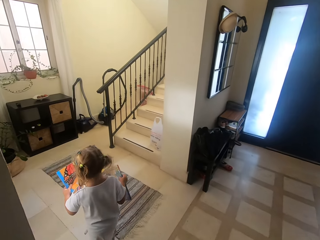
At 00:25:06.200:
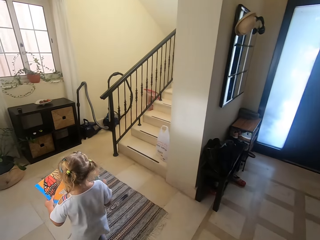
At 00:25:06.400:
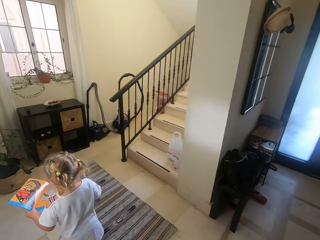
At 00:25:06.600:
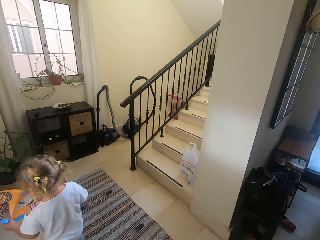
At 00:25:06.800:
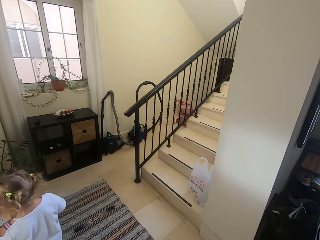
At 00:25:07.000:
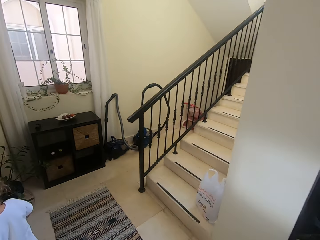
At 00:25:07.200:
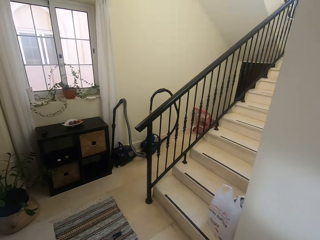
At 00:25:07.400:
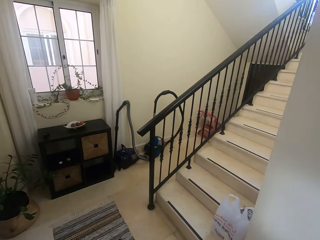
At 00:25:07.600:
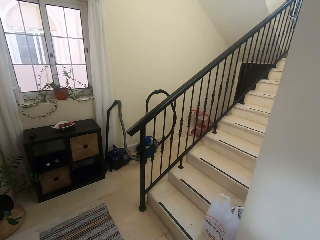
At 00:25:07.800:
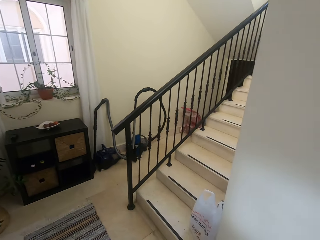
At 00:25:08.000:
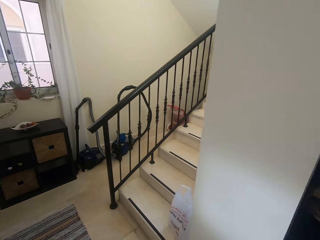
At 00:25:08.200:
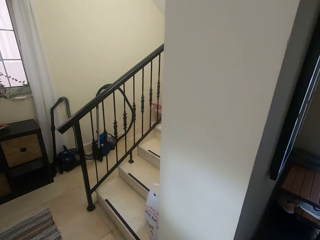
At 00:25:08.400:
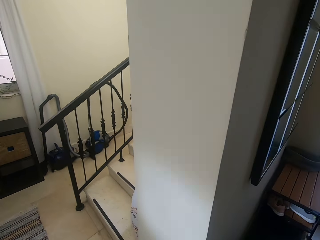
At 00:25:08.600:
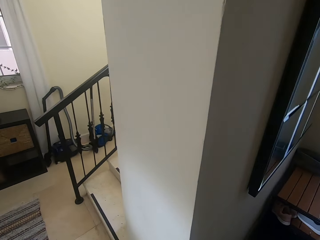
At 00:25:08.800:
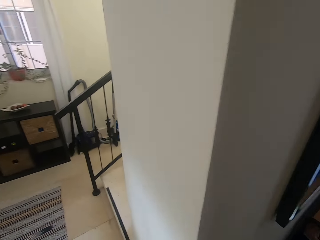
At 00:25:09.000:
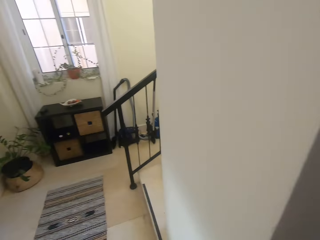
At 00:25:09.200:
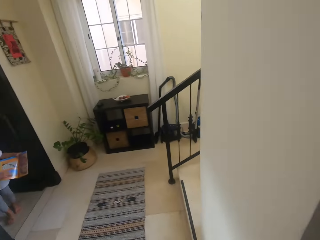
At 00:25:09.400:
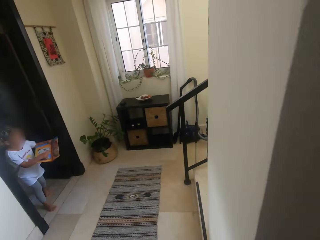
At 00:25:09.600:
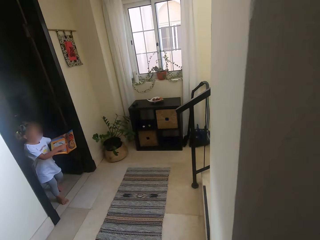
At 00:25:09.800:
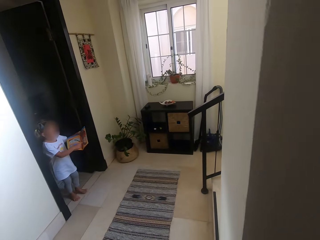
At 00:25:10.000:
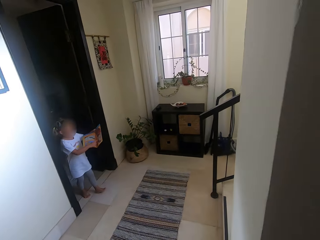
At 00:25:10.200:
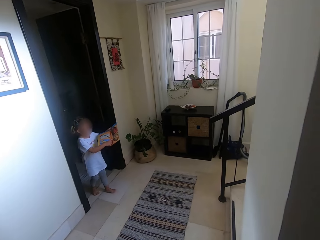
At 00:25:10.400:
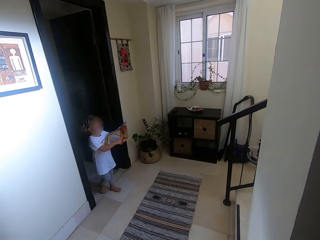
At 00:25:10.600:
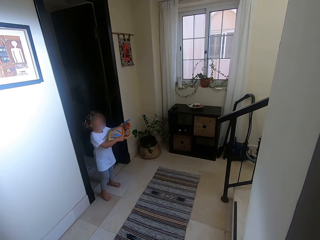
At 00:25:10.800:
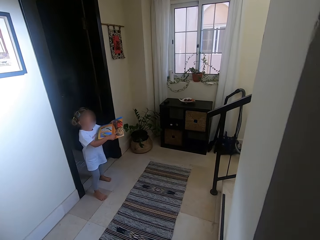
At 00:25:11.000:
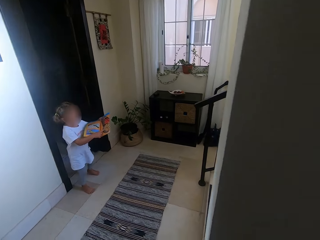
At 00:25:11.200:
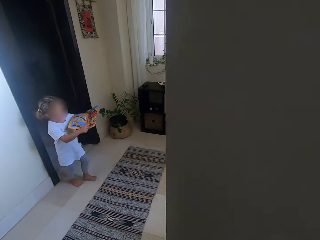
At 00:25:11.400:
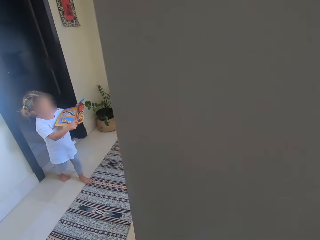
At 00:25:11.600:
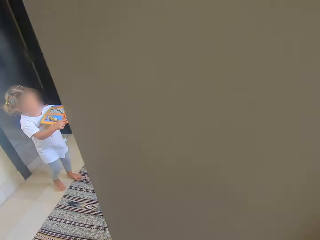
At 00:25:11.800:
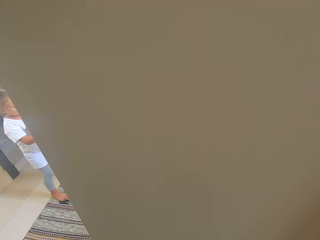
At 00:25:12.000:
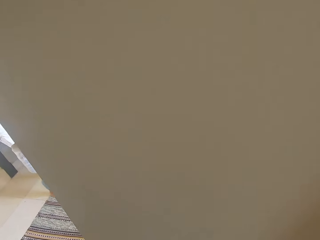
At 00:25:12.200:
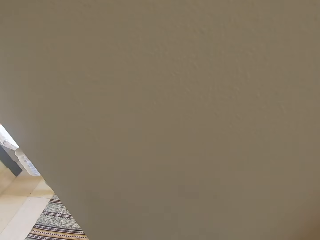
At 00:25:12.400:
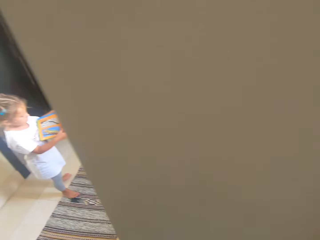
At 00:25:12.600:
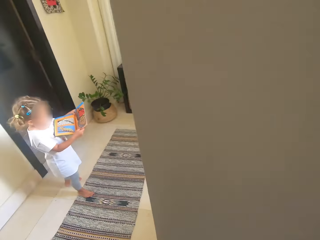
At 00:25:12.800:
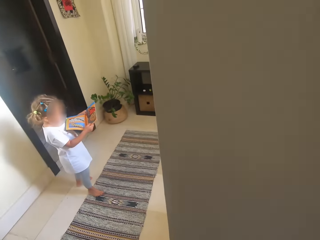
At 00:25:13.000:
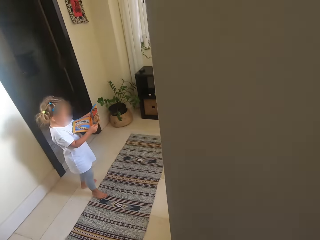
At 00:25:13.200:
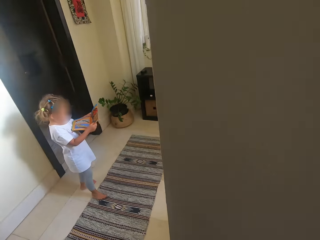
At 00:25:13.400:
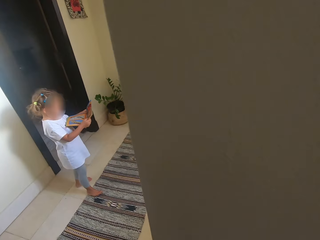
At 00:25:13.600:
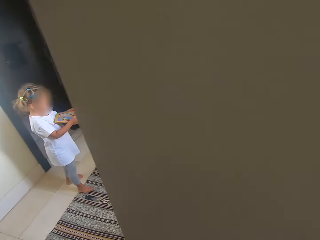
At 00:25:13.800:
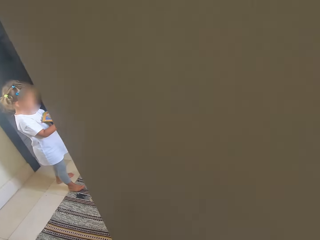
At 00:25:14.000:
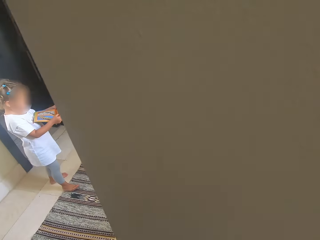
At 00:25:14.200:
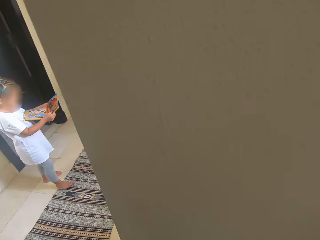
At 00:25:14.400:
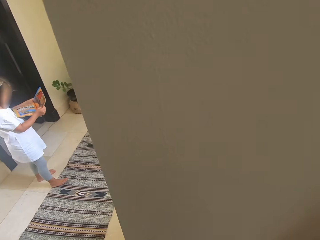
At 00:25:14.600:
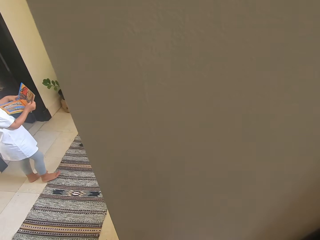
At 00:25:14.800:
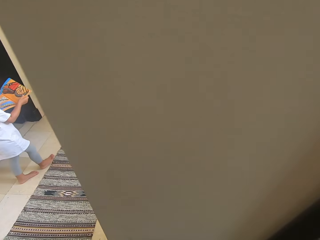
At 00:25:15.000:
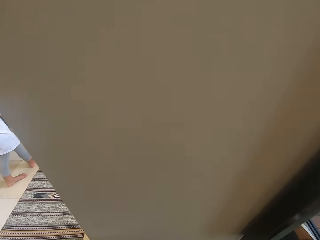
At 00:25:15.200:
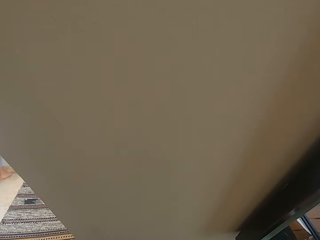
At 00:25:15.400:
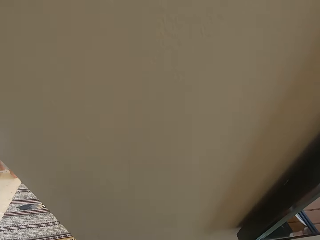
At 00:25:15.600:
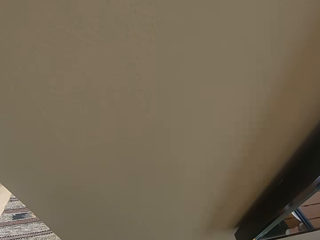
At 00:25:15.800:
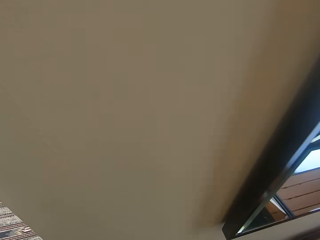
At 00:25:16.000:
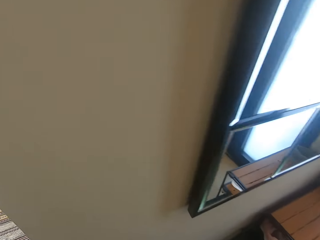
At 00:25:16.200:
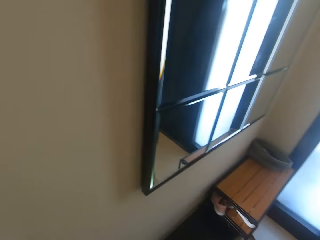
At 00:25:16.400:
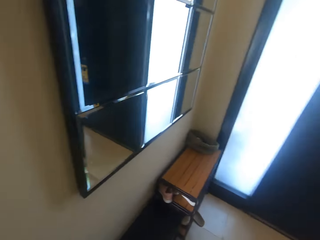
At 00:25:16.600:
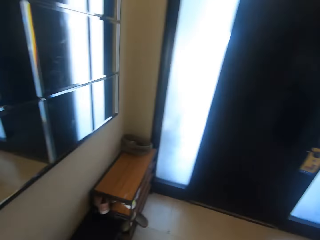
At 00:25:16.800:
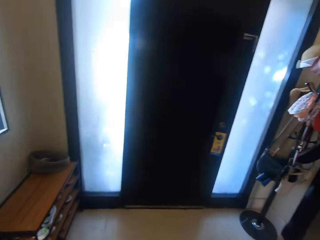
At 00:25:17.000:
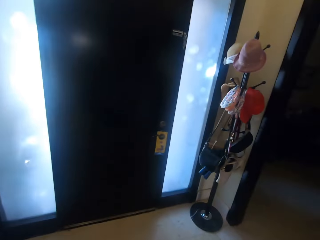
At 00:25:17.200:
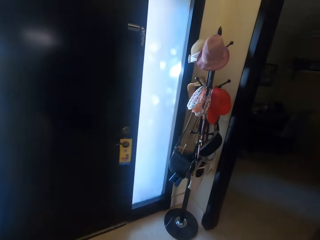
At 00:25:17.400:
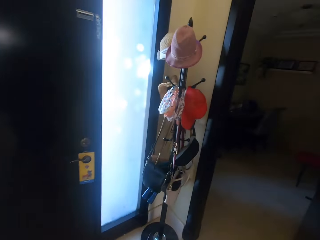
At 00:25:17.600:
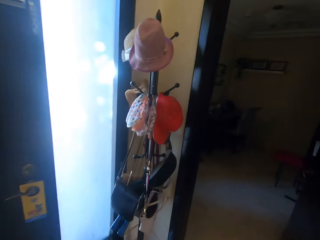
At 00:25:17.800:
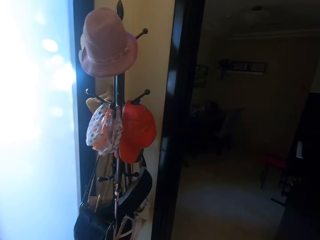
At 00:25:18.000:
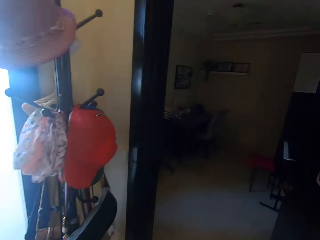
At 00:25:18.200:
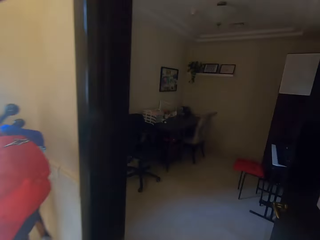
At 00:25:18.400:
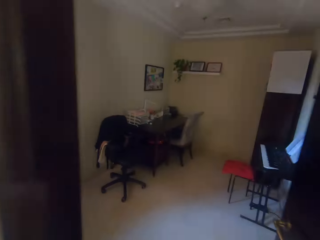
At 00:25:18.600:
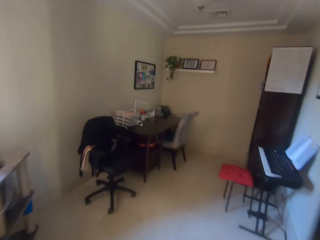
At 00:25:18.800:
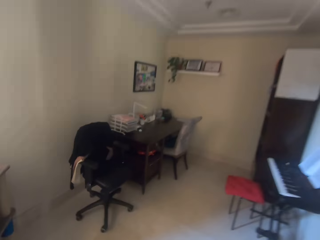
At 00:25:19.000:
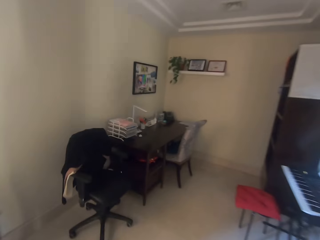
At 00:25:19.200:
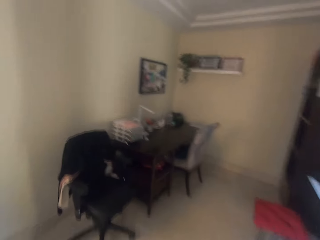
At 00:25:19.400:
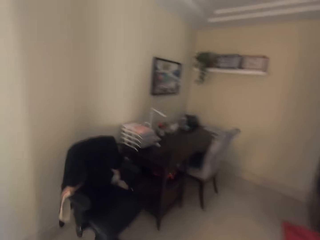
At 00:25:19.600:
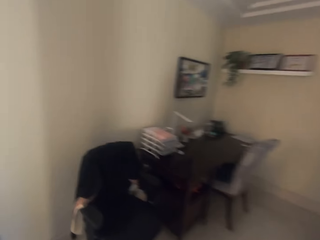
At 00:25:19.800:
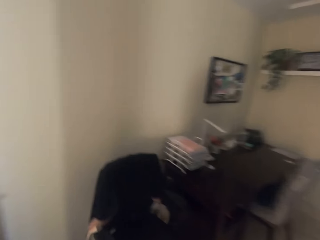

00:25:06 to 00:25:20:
A child talks to the camera wearer. The camera wearer talks to the child. The child talks to the camera wearer. The camera wearer walks around the house.

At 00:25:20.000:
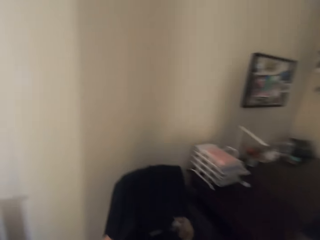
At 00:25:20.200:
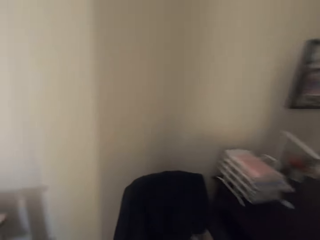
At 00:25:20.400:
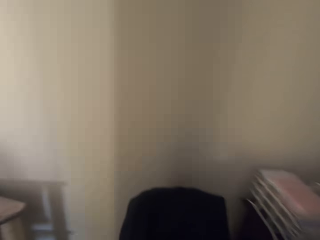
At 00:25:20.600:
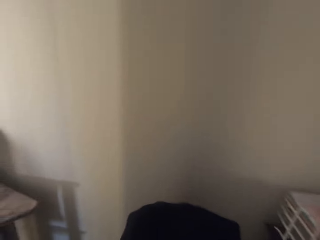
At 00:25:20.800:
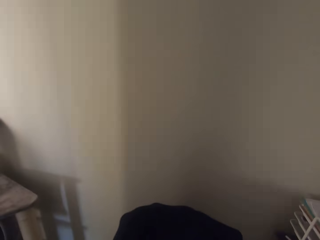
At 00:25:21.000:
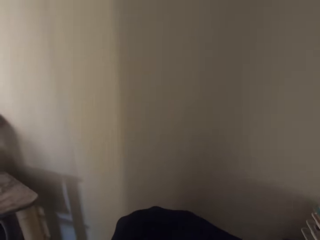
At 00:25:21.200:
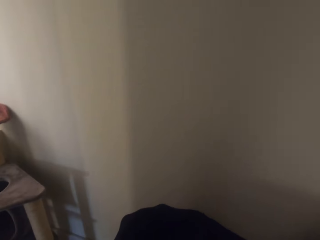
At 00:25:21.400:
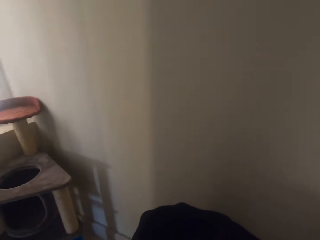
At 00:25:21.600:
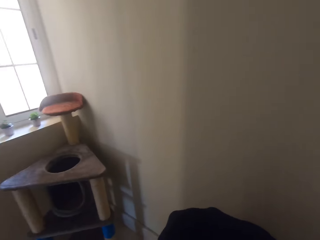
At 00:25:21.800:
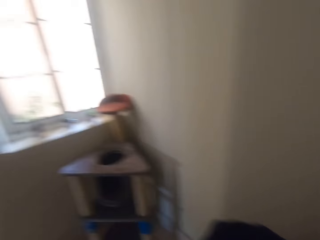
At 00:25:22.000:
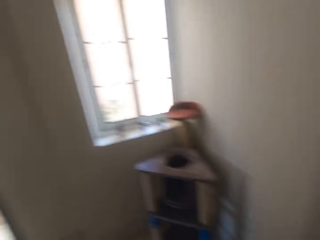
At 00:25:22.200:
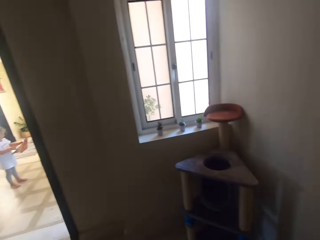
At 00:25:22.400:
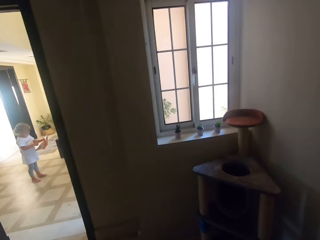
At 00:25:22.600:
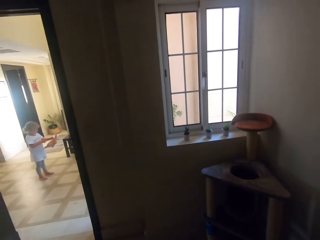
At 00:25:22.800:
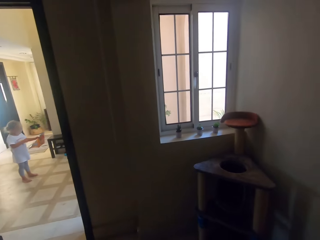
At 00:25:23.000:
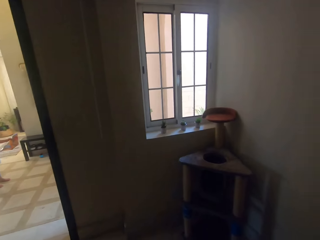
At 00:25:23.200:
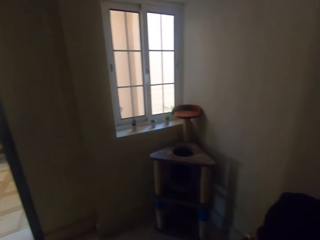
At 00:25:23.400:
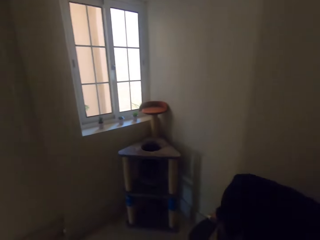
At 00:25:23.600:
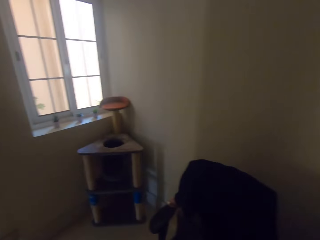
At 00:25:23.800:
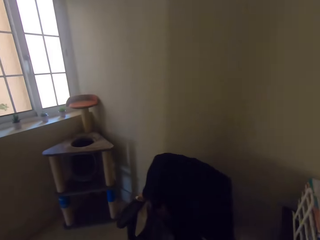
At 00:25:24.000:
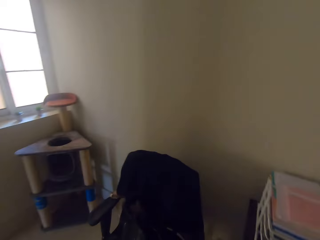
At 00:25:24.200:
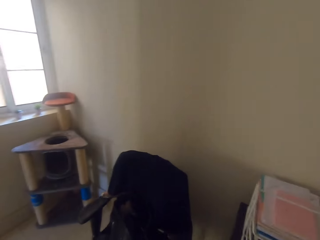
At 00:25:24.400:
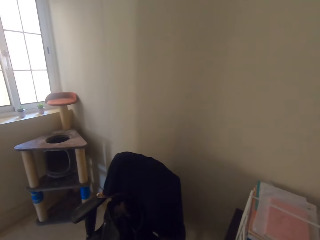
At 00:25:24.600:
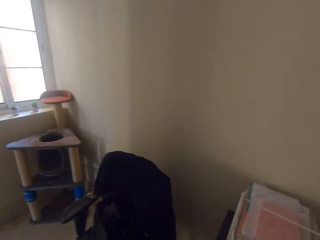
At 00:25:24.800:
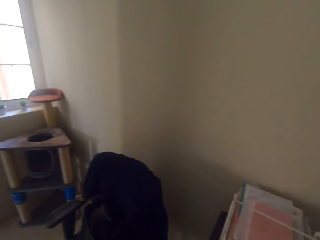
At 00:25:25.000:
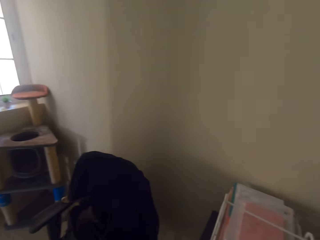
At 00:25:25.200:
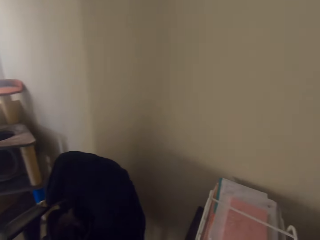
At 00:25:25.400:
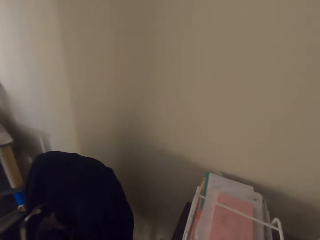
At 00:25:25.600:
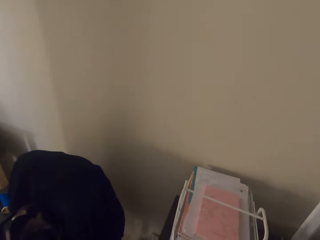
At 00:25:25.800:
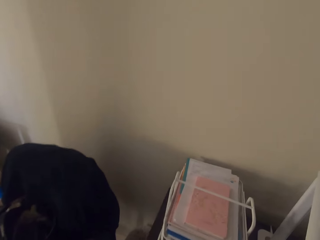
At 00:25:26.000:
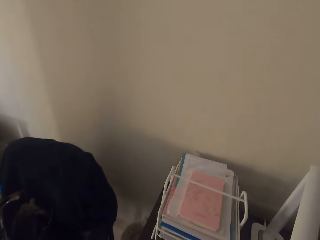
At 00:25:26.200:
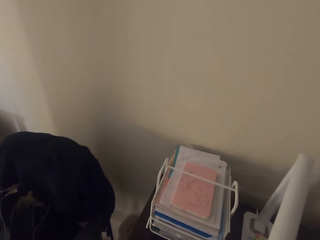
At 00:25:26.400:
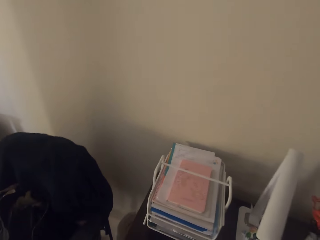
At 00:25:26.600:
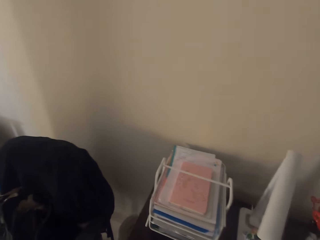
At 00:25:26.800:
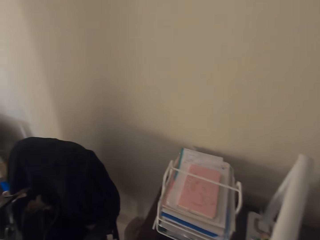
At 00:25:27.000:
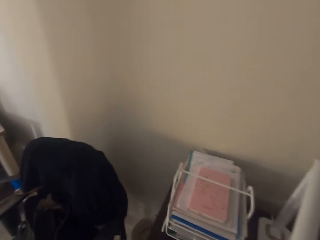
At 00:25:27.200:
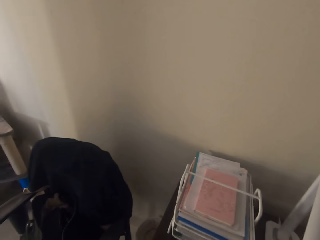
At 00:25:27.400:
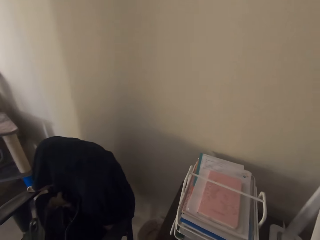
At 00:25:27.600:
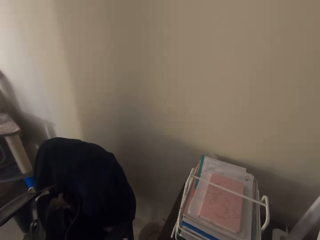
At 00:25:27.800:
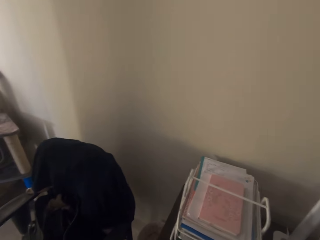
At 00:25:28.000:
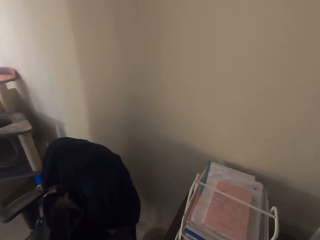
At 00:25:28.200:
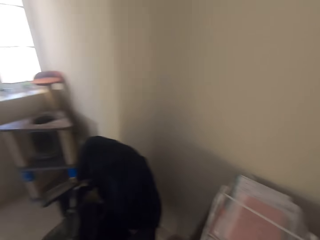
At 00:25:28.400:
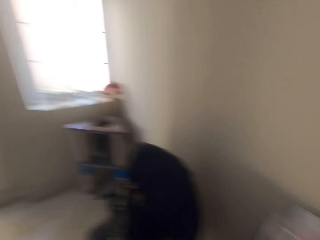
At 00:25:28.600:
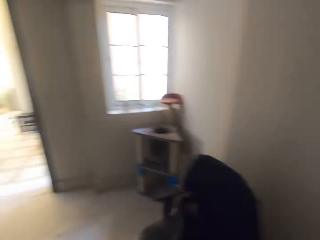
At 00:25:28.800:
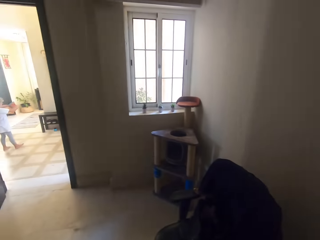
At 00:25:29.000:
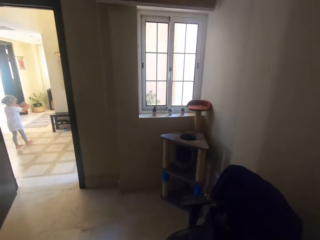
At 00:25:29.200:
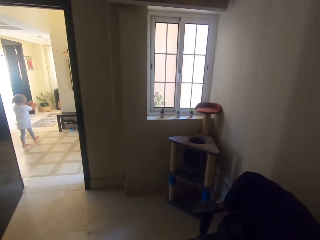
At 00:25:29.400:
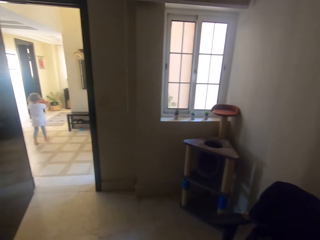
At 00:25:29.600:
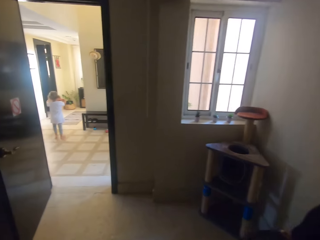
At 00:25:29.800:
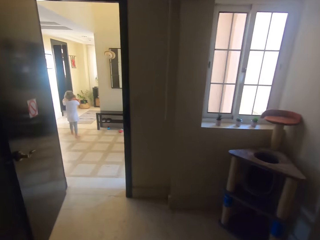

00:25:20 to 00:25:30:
The camera wearer looks around.
